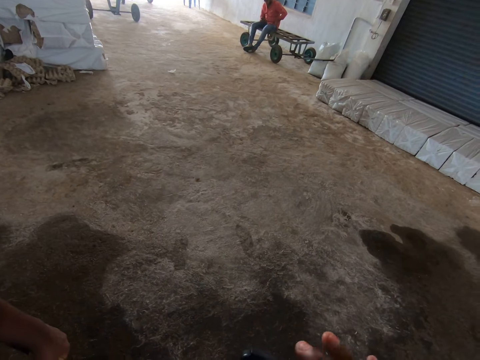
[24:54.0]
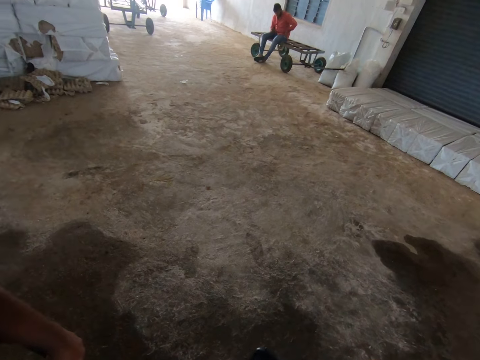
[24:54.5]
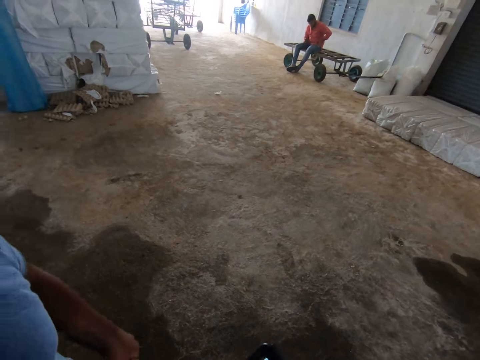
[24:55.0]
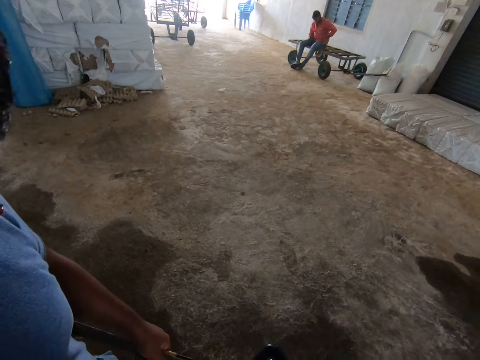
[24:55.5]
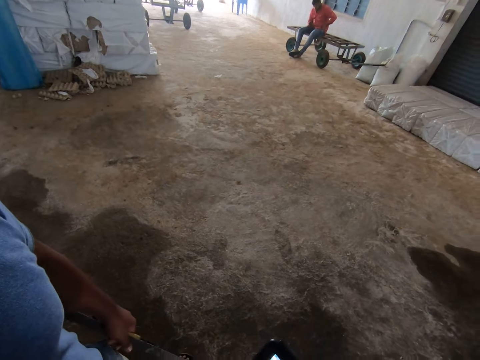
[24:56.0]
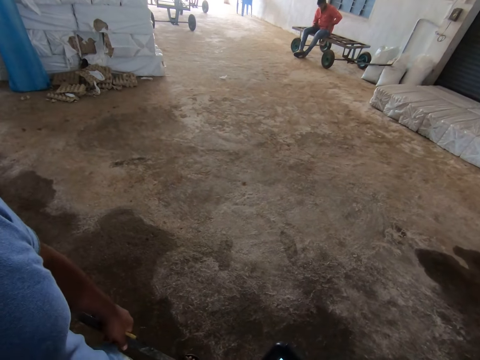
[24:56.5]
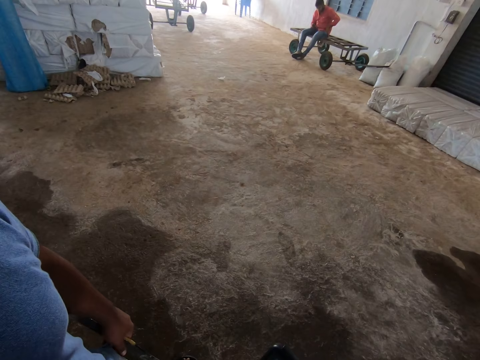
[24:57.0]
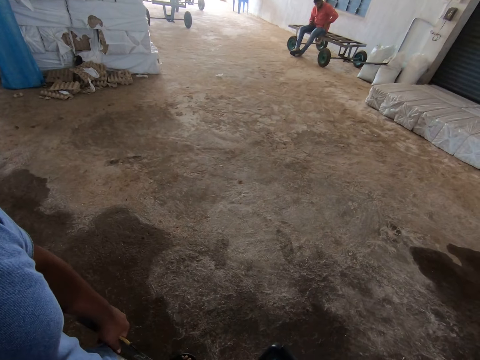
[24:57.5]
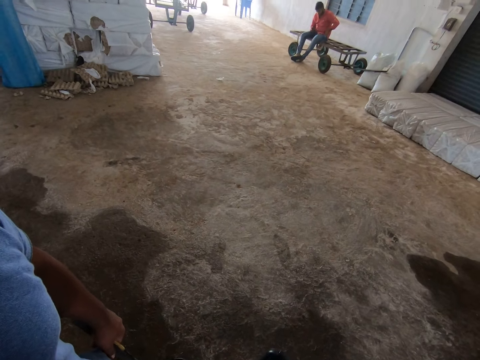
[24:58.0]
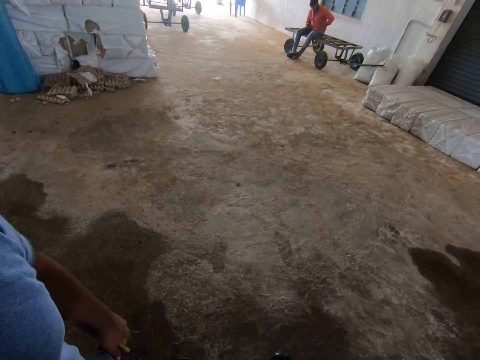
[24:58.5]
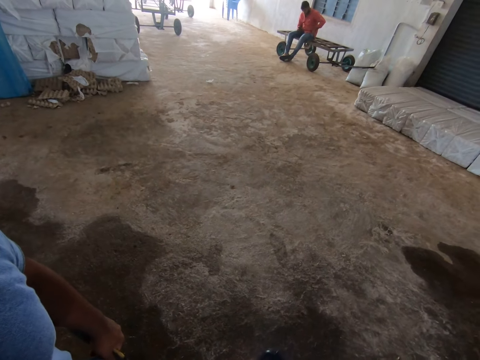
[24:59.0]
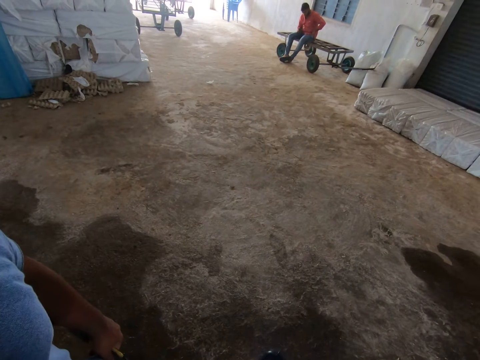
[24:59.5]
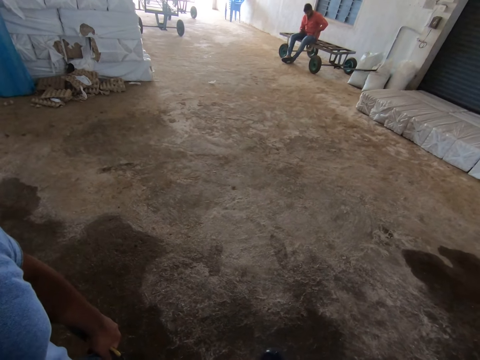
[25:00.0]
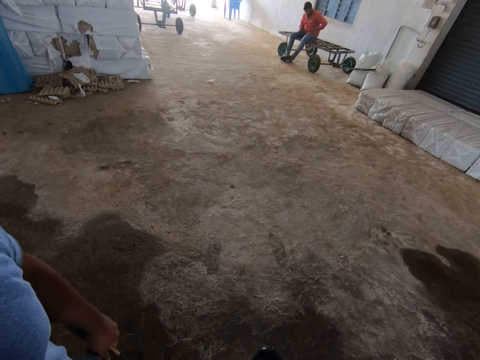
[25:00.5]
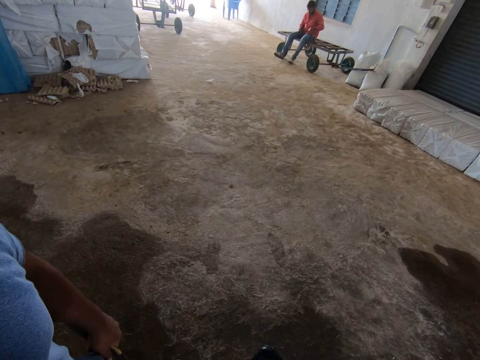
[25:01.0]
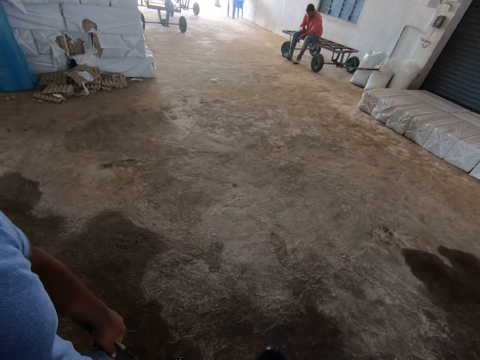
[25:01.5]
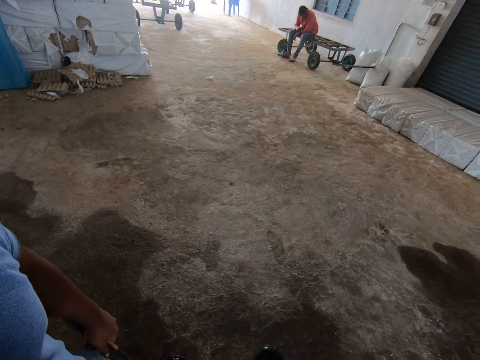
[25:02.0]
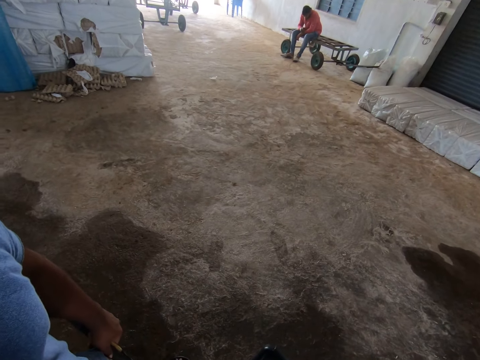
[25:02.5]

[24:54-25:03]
The camera wearer looks around.

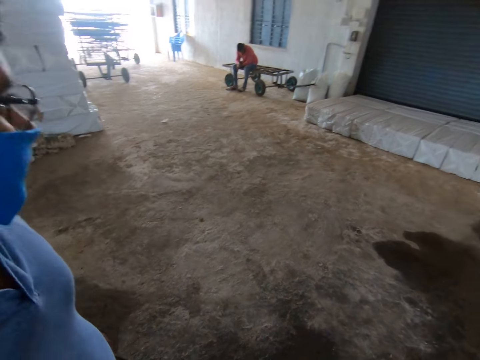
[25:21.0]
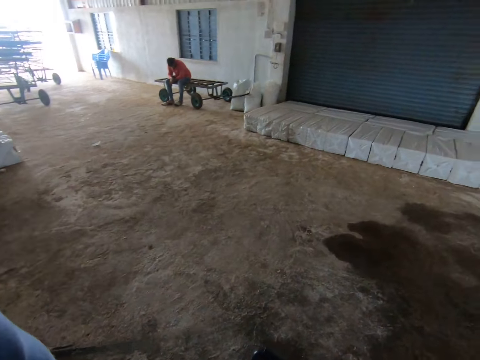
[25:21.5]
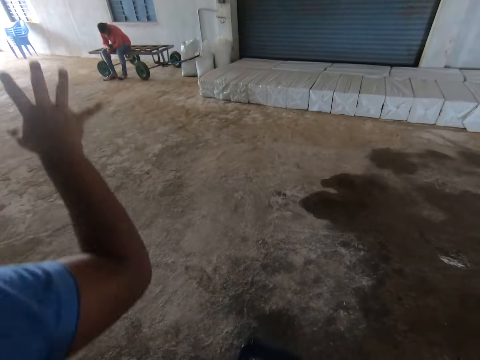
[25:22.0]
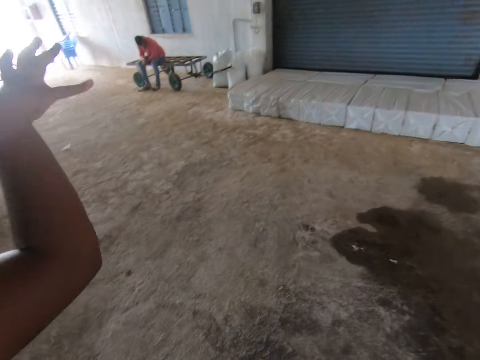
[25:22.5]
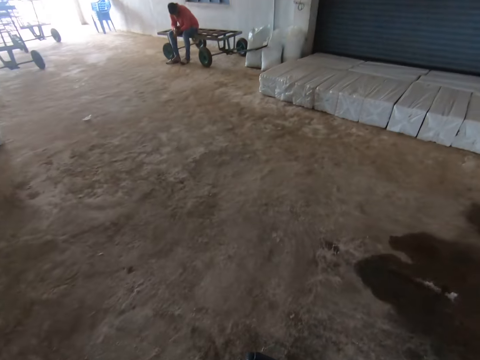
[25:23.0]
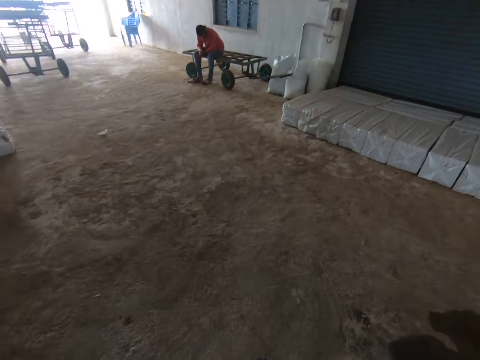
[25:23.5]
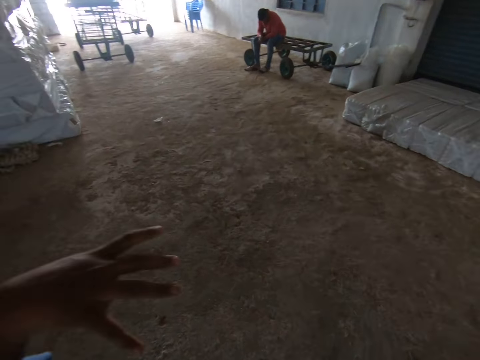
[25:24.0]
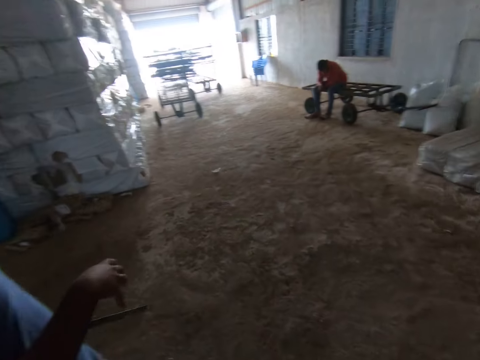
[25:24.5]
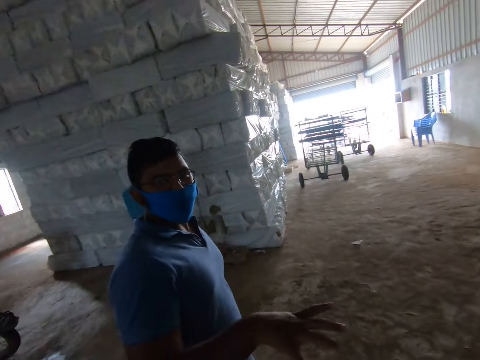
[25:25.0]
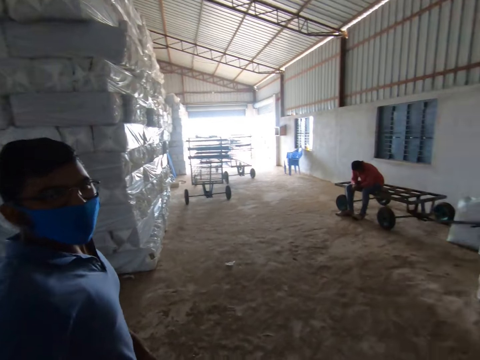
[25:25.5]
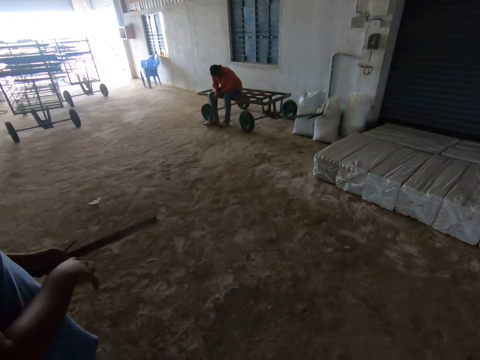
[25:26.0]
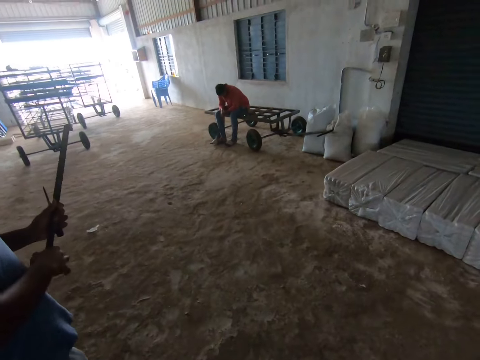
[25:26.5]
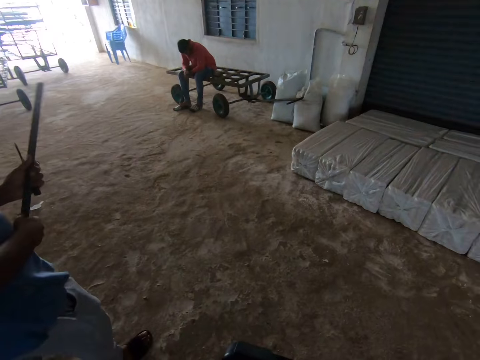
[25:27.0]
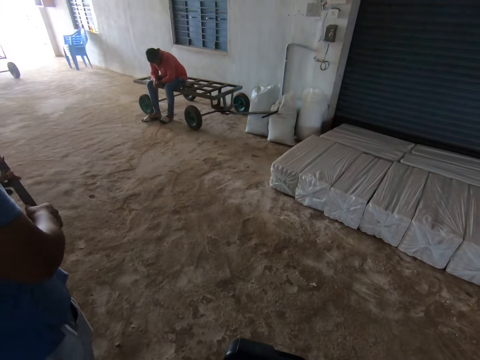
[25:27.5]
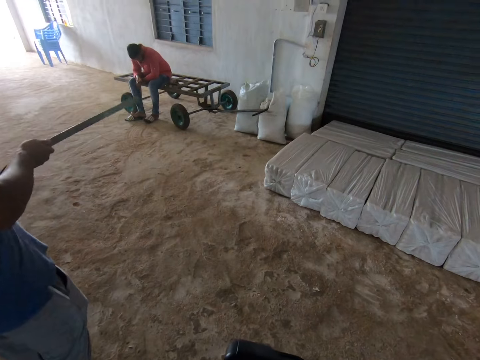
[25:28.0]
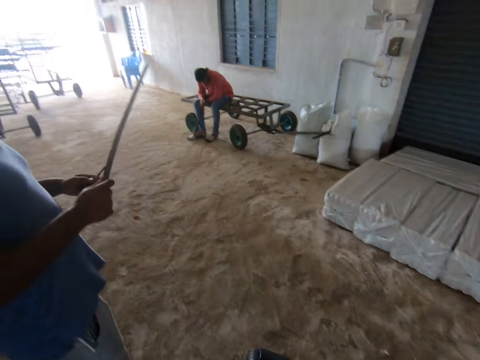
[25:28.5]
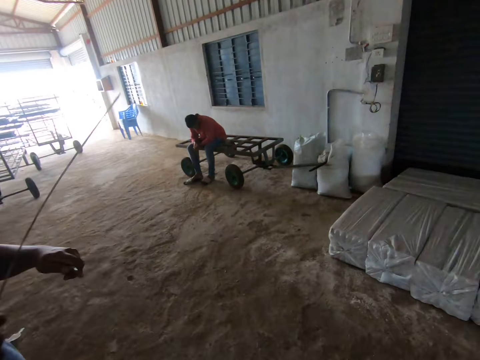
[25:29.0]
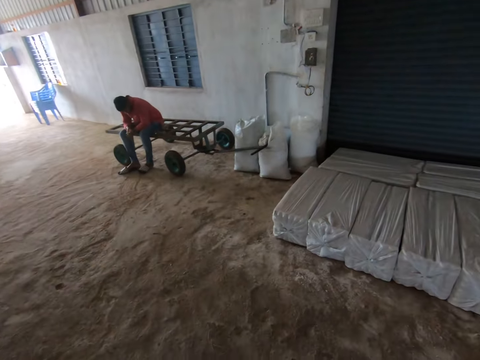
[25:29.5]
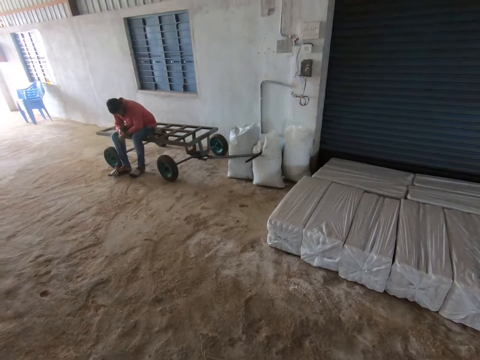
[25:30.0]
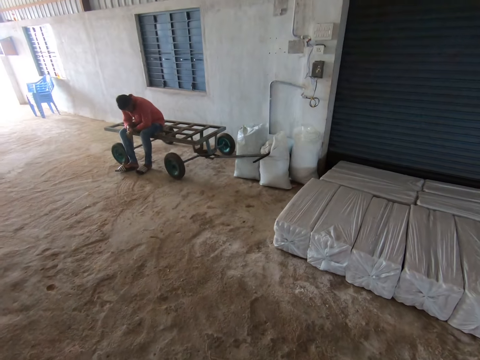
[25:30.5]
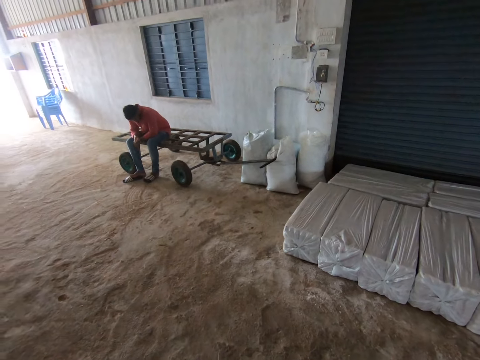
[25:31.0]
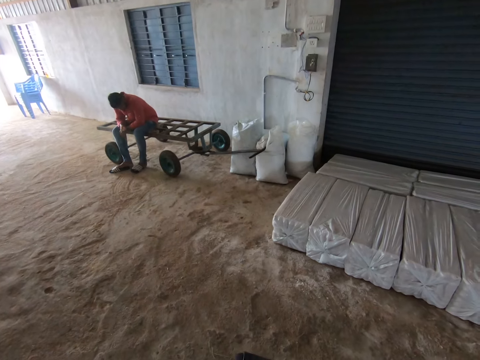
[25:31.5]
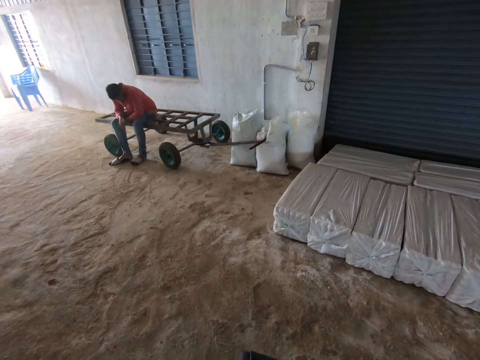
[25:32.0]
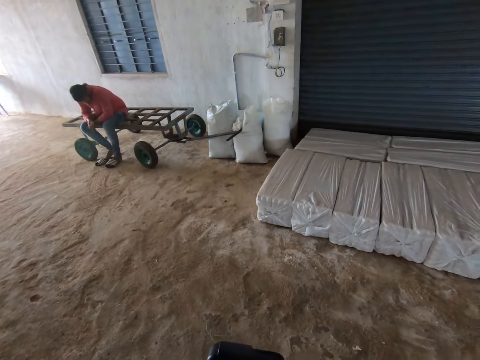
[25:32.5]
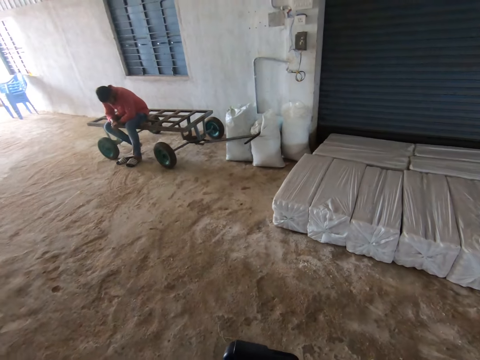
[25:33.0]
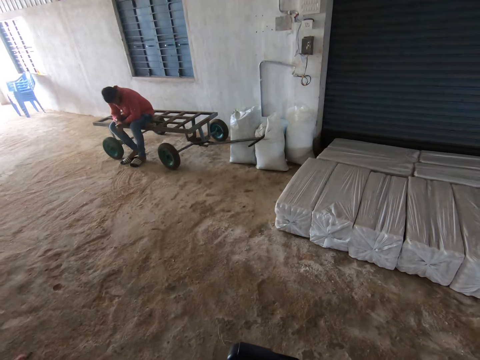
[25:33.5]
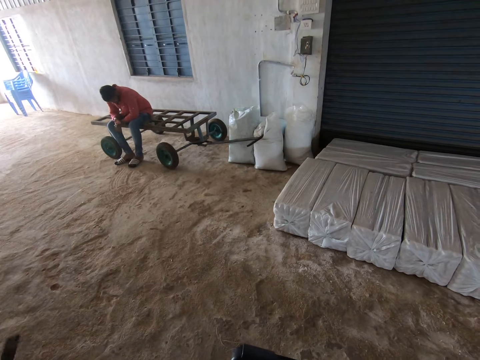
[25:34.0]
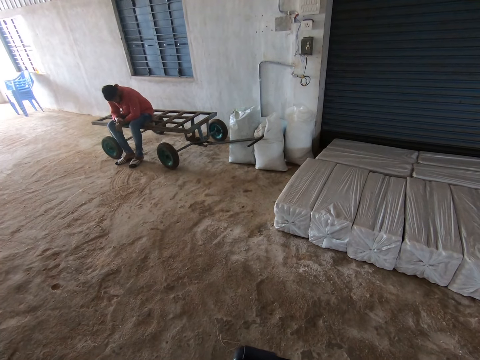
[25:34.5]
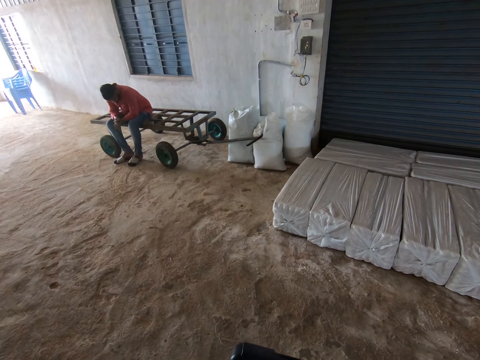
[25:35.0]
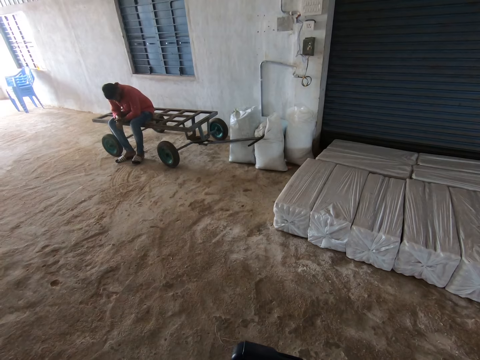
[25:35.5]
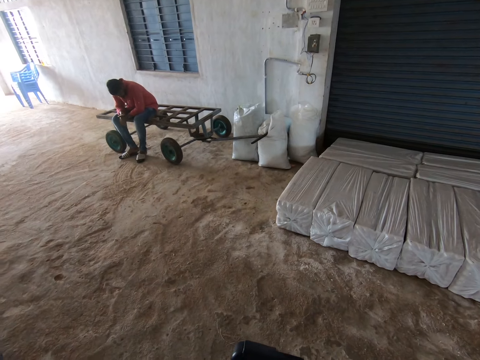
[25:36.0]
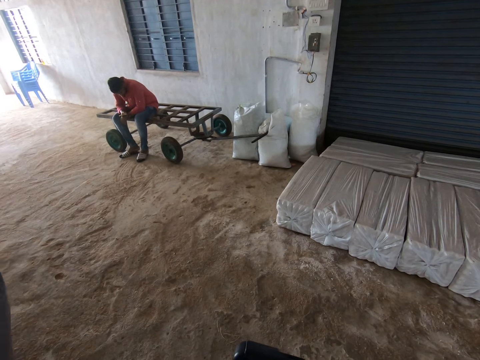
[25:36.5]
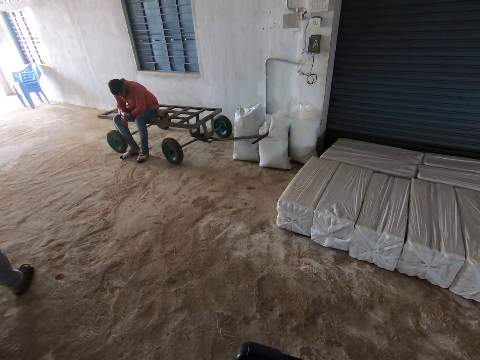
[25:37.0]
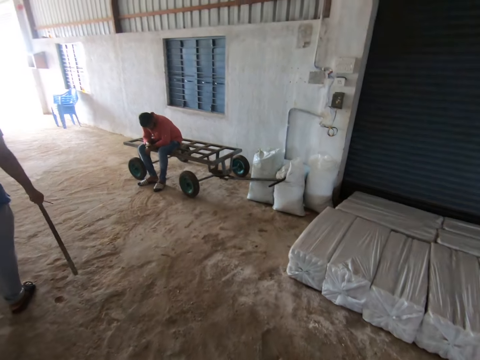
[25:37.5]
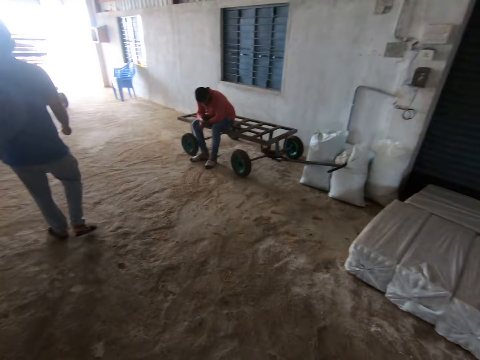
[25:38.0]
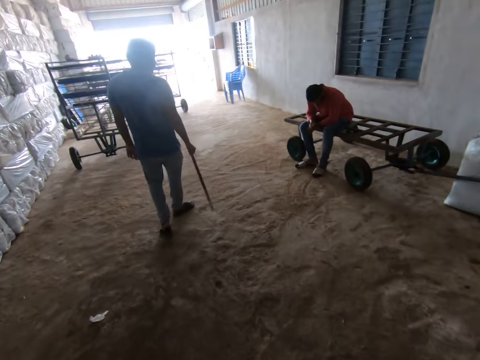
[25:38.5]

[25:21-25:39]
A man lifts up his hand. The camera wearer walks in the room. The man moves close to the camera wearer. The man walks across. The camera wearer looks around. Another man walks around.
